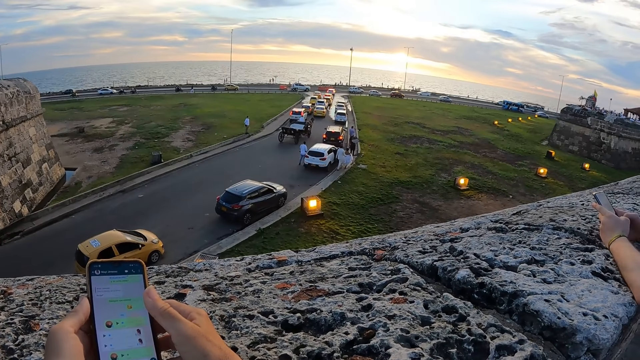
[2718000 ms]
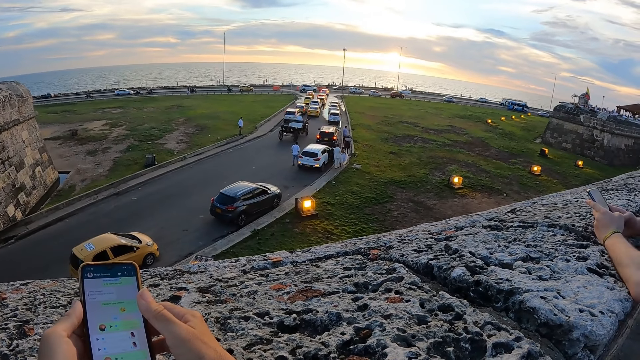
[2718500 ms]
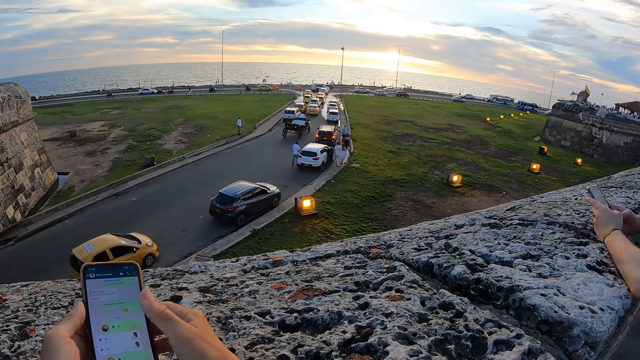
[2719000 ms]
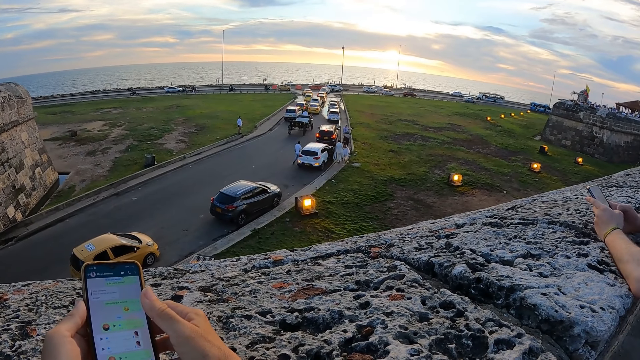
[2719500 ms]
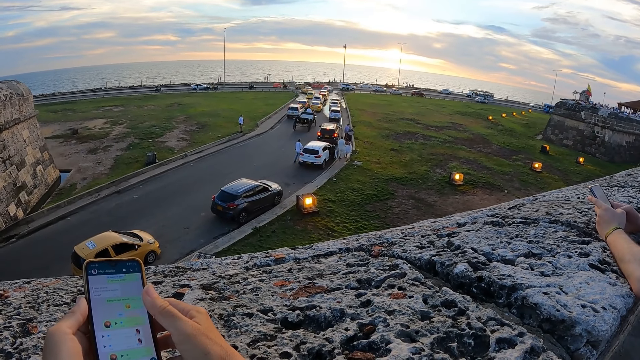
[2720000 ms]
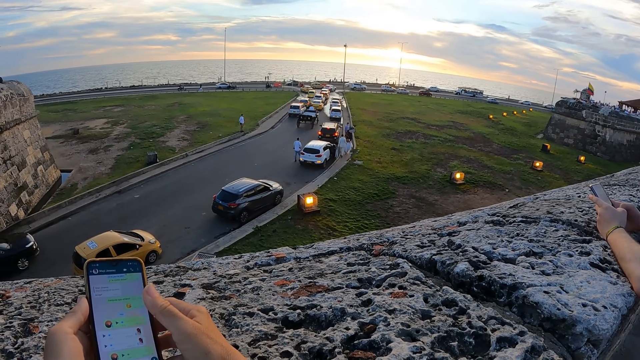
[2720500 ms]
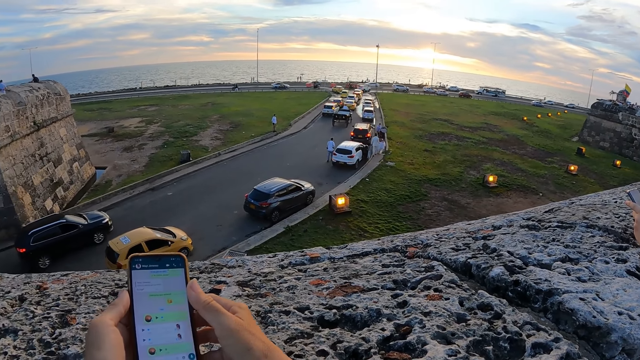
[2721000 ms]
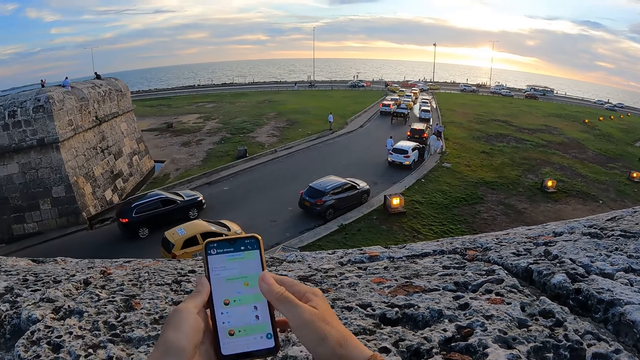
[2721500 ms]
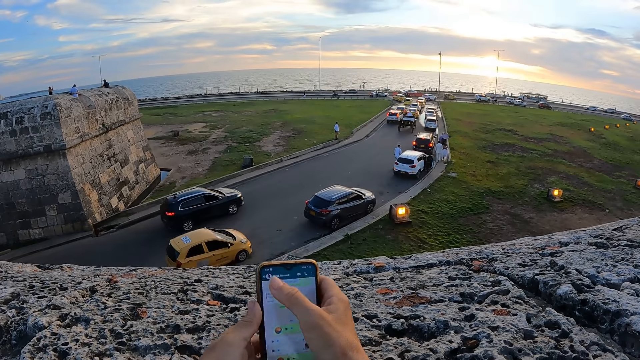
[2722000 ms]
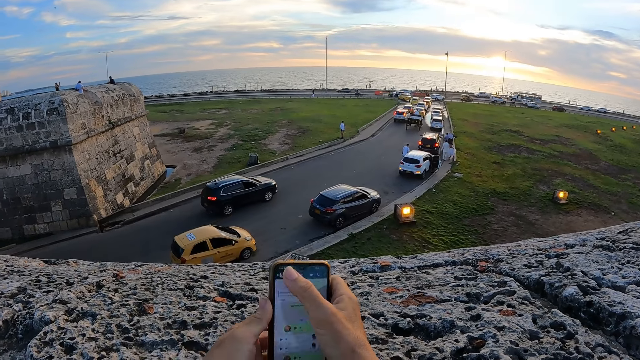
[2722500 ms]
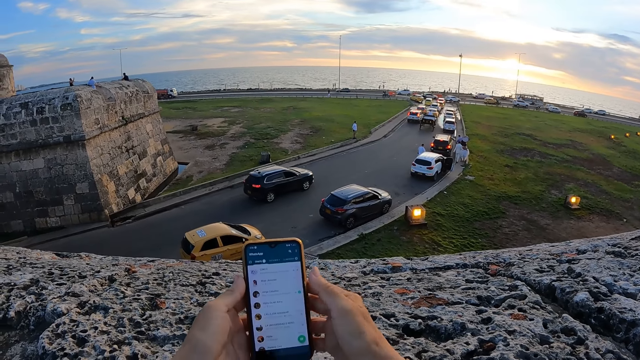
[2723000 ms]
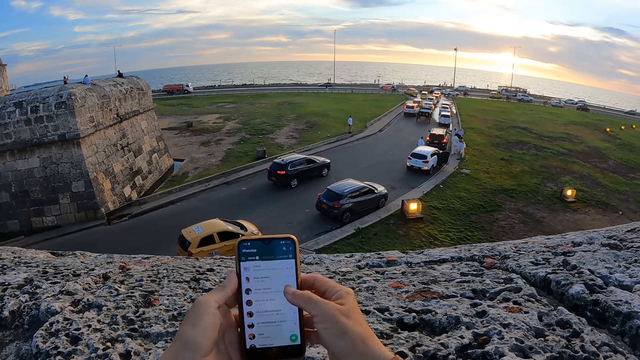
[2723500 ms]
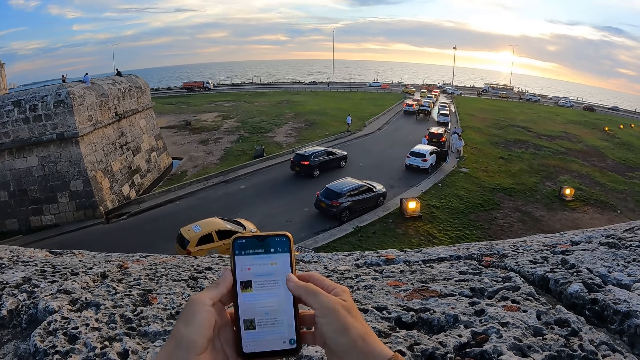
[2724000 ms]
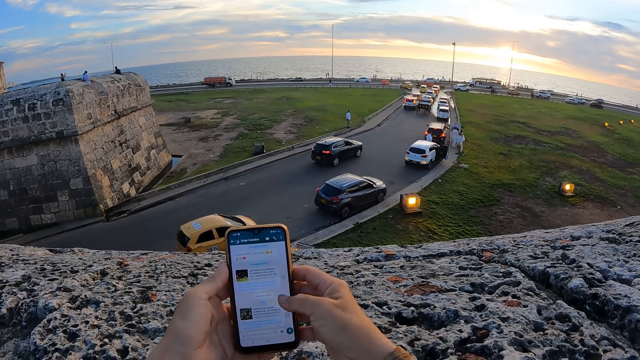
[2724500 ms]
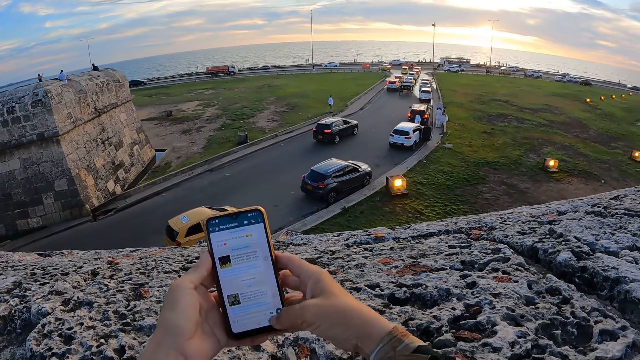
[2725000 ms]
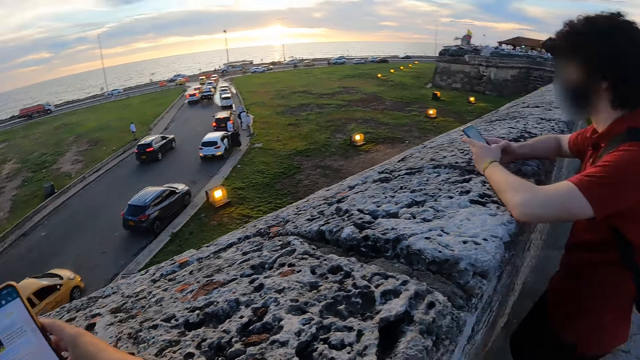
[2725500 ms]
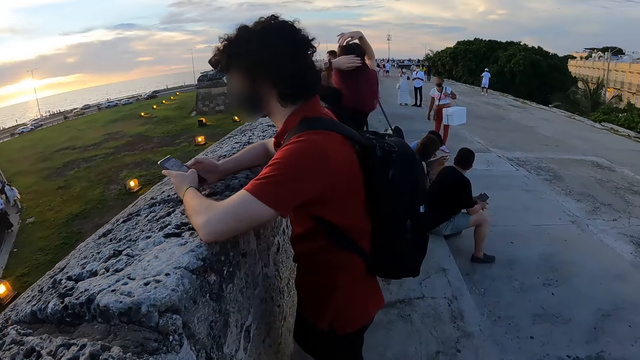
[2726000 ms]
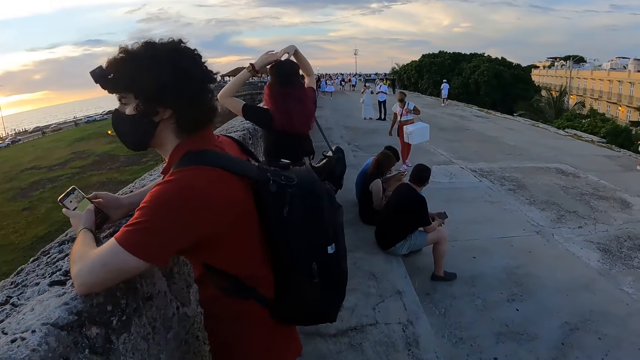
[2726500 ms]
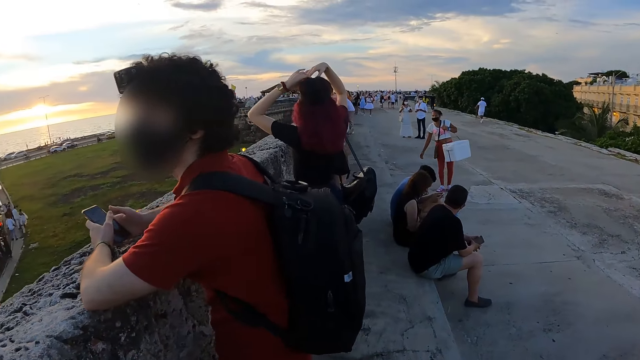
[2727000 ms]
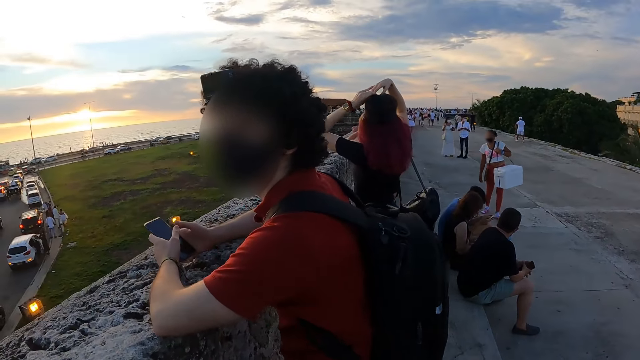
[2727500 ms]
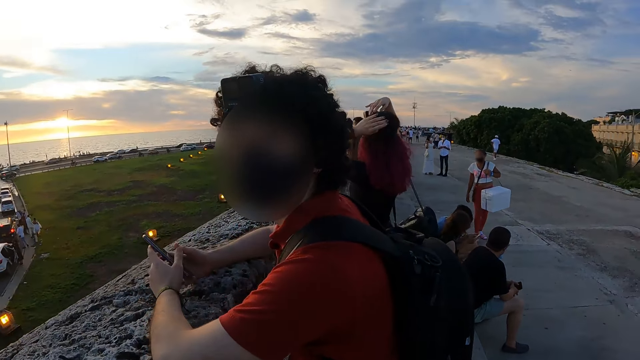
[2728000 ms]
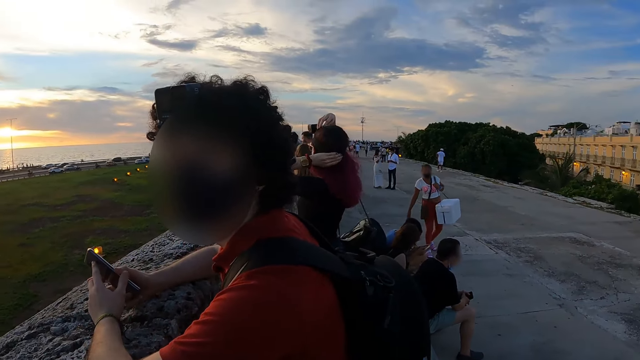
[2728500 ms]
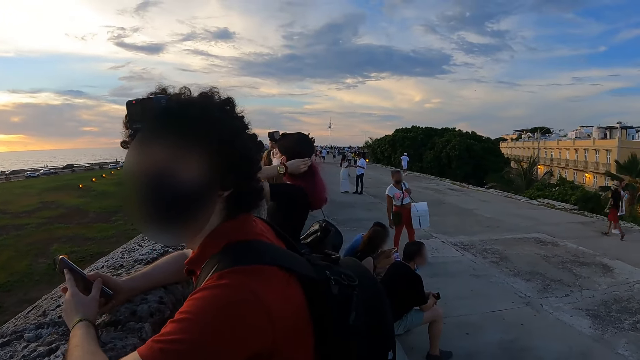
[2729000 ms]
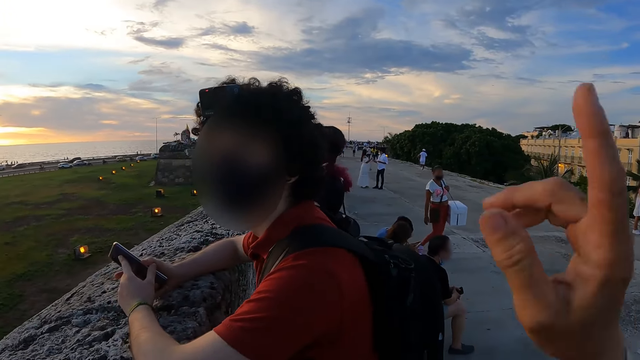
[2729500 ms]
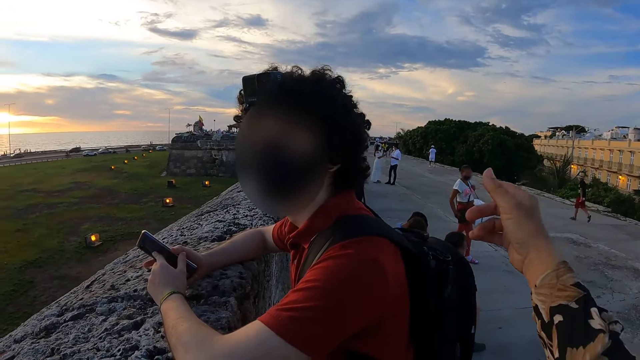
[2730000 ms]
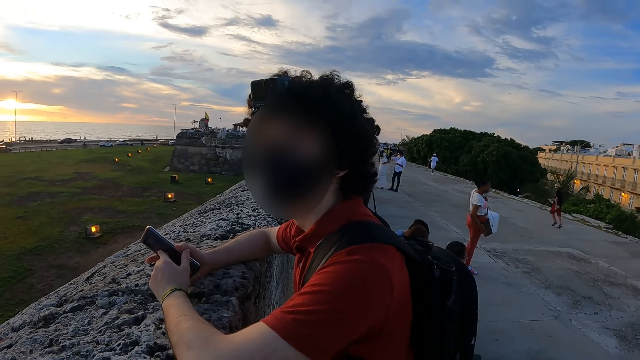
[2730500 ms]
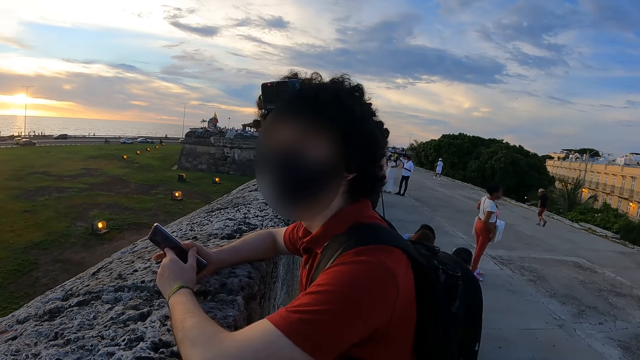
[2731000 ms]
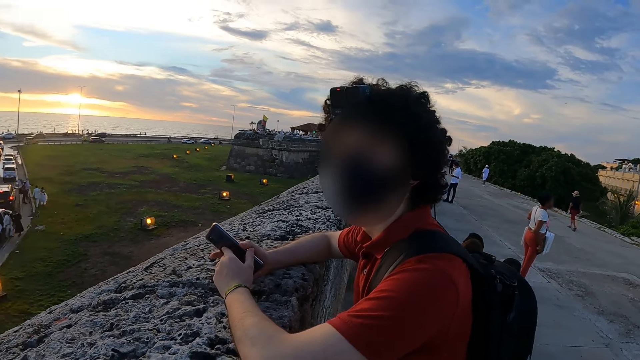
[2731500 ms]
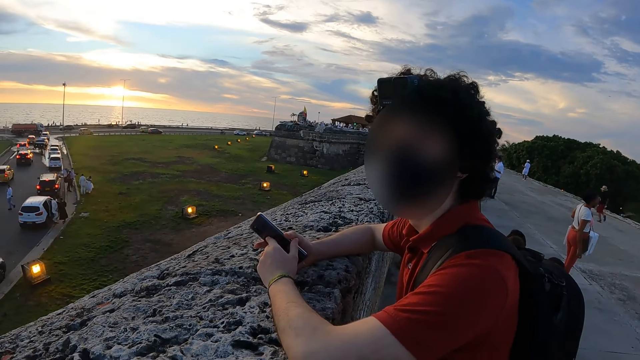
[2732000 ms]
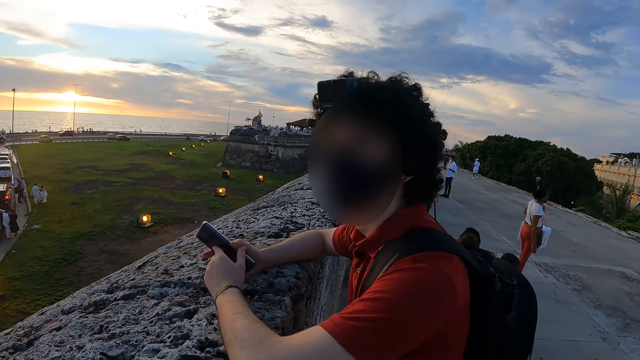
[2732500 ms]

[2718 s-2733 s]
The camera wearer operates the phone in her left hand with her right hand. She scrolls on the phone. A woman touches her hair with both hands. A man operates a phone with both hands. Another woman interacts with a group of people. The camera wearer interacts with the man. She looks around. She points at the other woman. She stretches the hand.

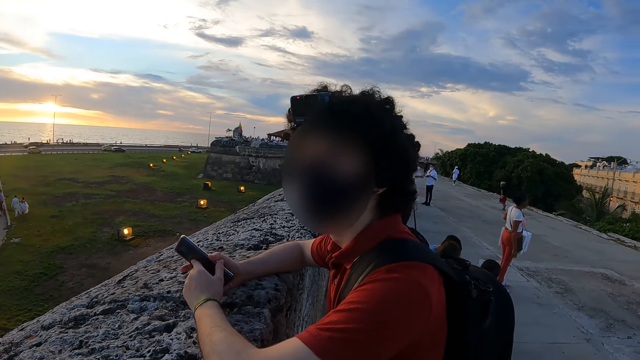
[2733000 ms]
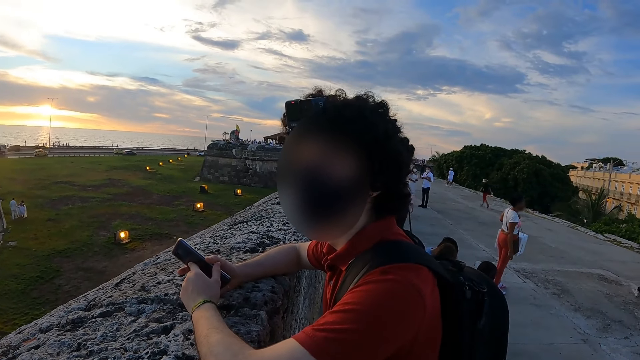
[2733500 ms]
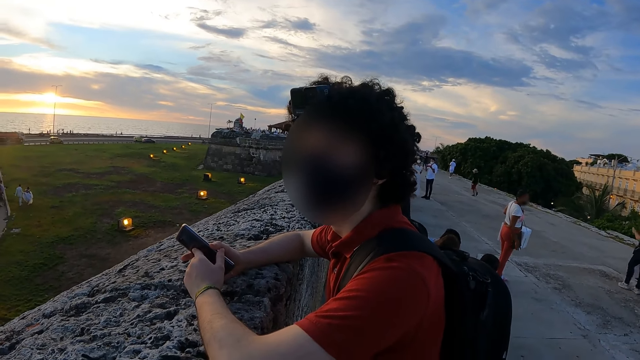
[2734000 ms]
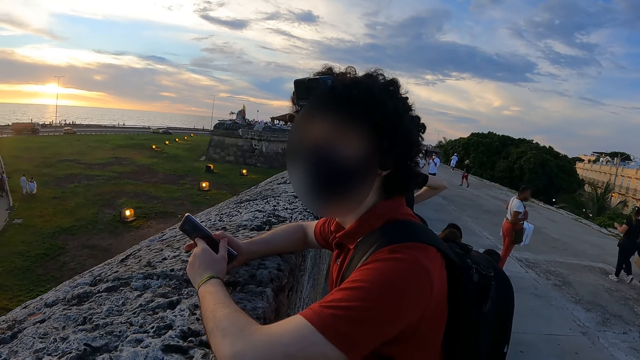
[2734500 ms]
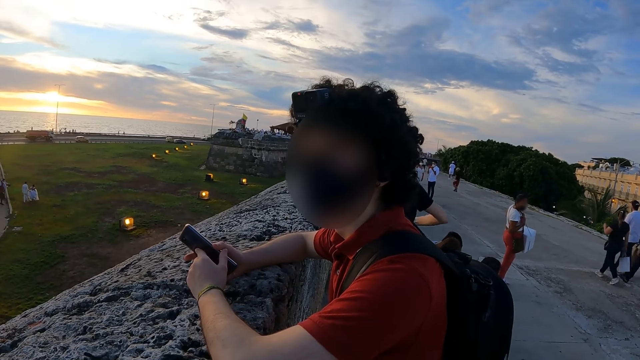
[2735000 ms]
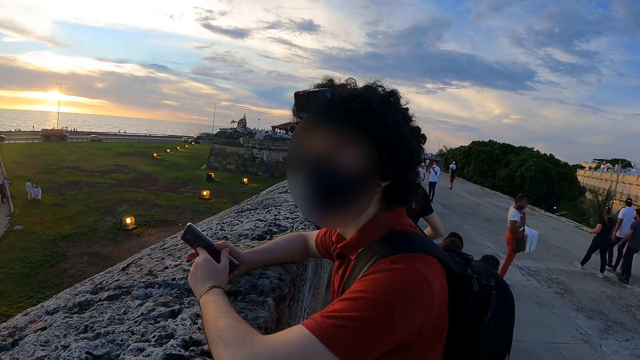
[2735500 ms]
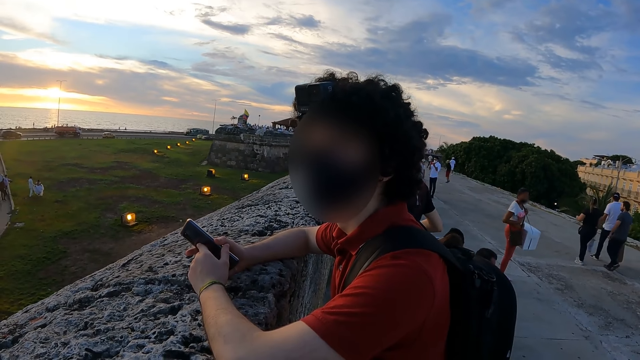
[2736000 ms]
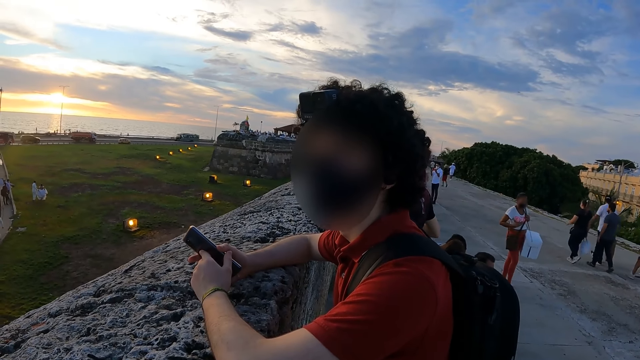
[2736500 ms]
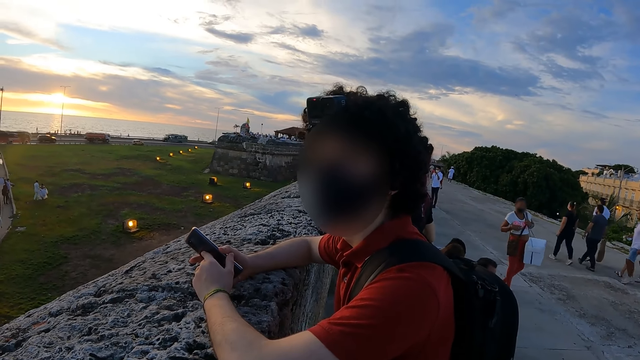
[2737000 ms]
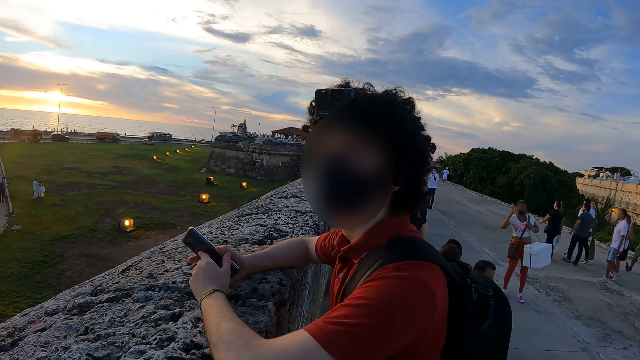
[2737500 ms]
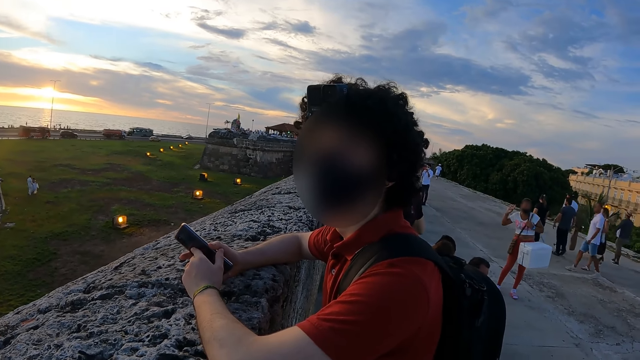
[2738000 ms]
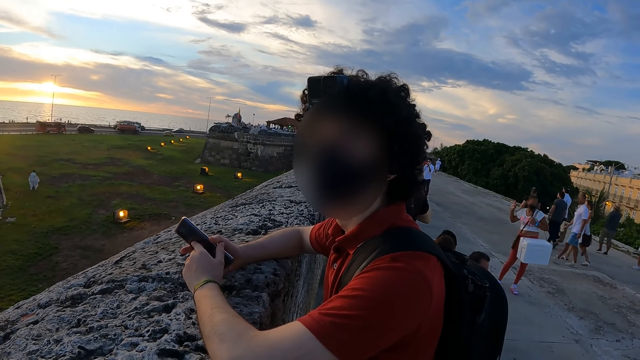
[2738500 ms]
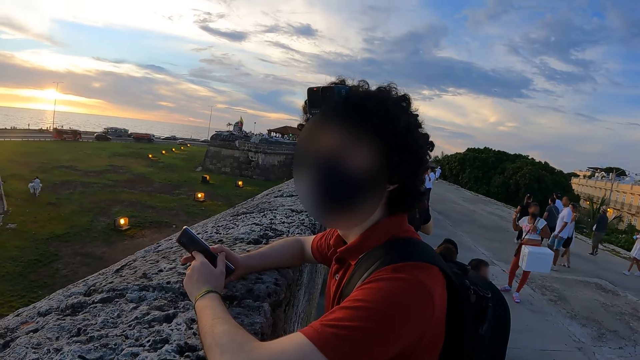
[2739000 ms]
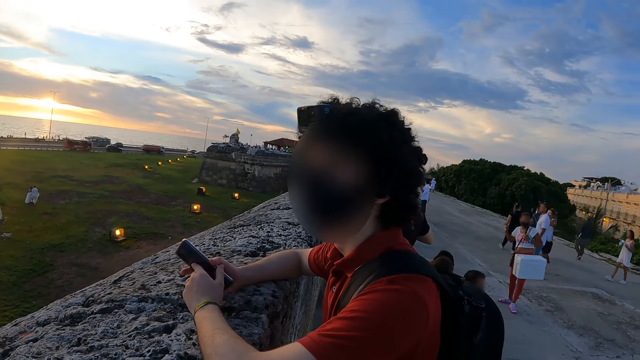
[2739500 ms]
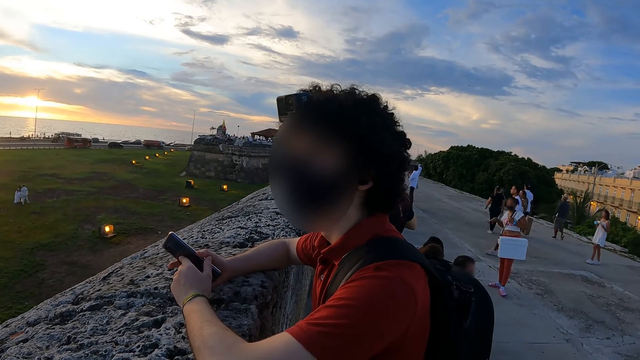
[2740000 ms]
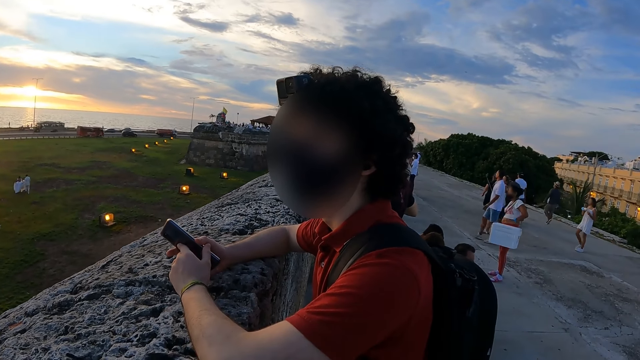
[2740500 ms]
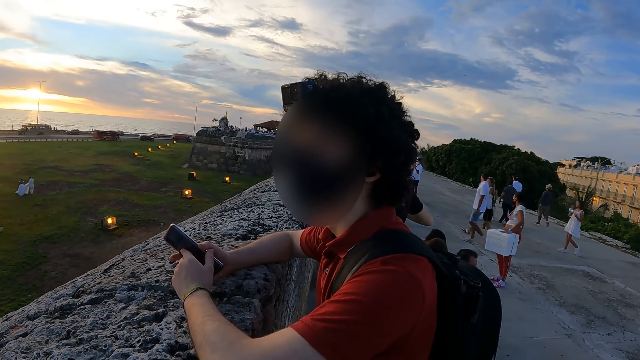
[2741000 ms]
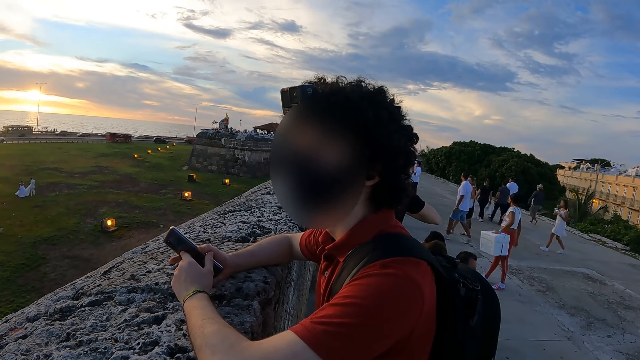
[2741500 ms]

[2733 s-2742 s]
The camera wearer interacts with a man.
